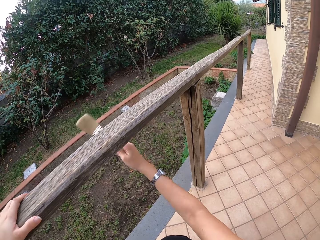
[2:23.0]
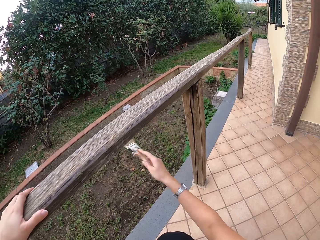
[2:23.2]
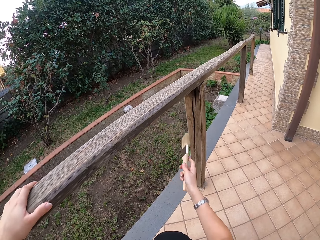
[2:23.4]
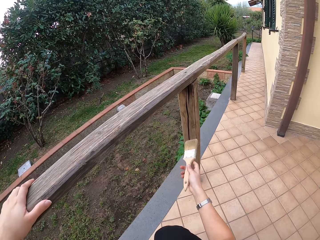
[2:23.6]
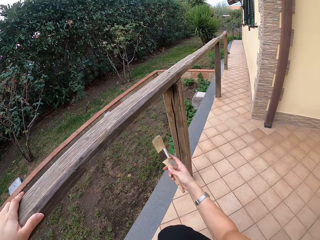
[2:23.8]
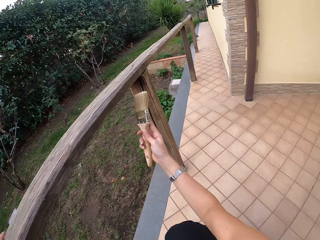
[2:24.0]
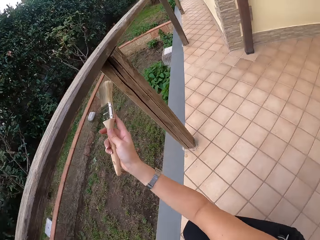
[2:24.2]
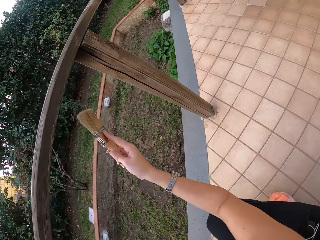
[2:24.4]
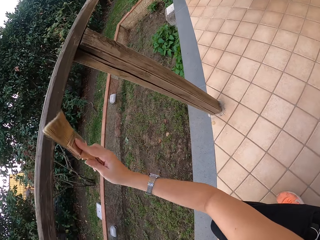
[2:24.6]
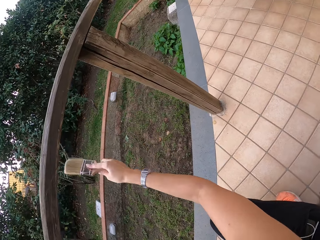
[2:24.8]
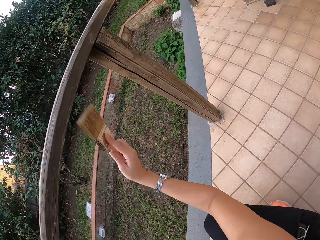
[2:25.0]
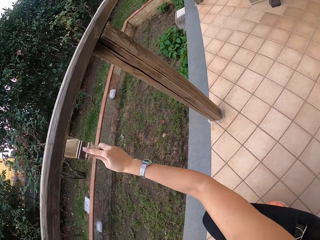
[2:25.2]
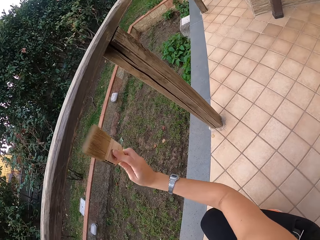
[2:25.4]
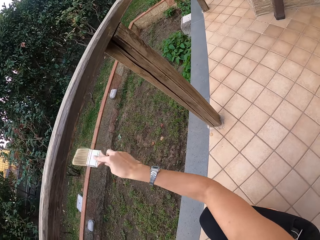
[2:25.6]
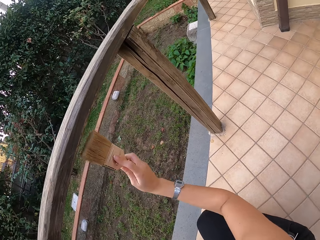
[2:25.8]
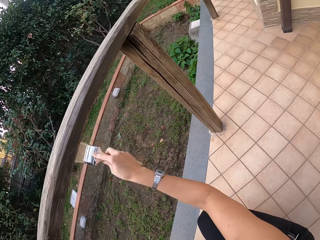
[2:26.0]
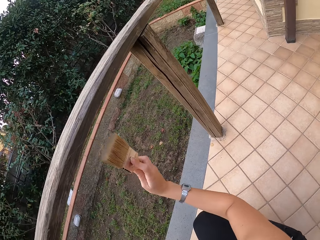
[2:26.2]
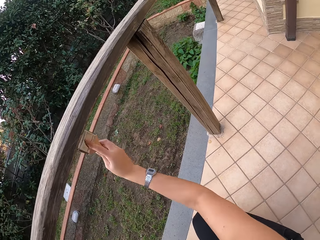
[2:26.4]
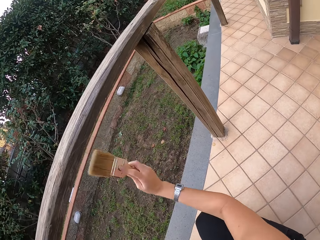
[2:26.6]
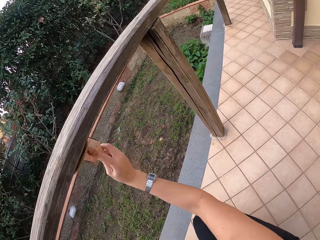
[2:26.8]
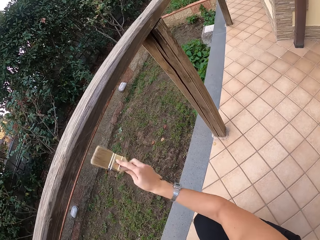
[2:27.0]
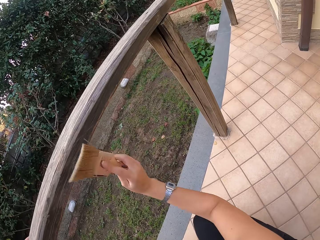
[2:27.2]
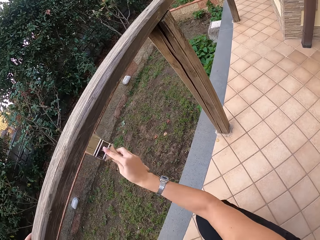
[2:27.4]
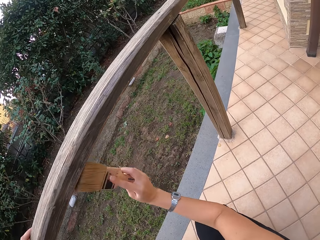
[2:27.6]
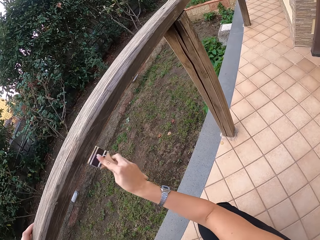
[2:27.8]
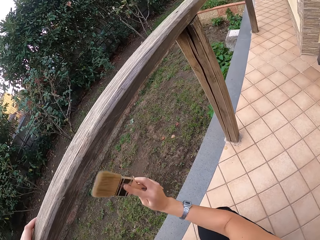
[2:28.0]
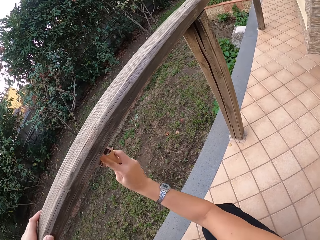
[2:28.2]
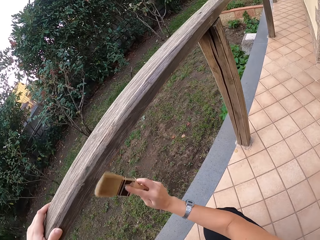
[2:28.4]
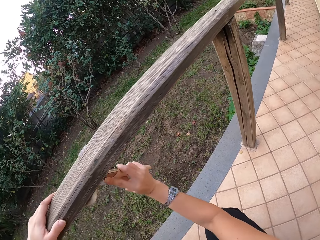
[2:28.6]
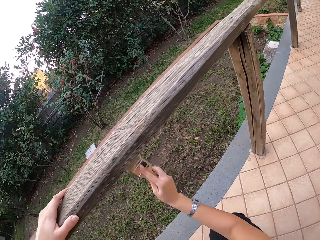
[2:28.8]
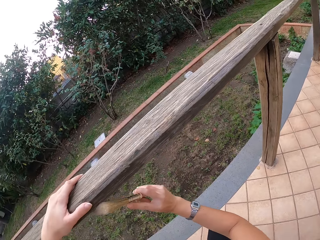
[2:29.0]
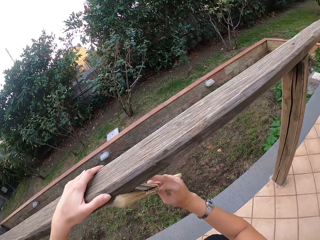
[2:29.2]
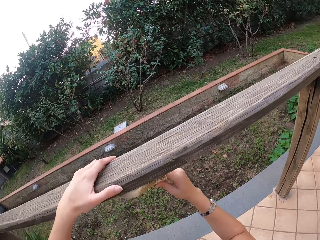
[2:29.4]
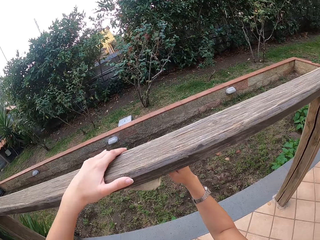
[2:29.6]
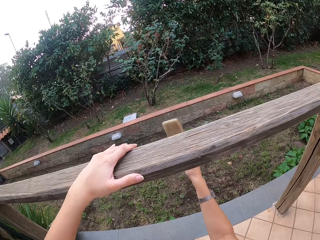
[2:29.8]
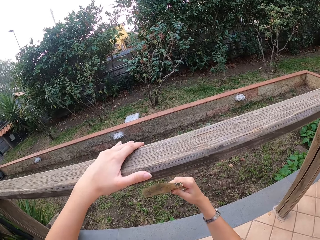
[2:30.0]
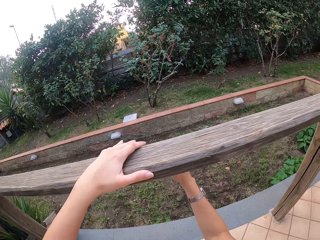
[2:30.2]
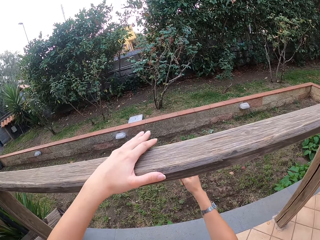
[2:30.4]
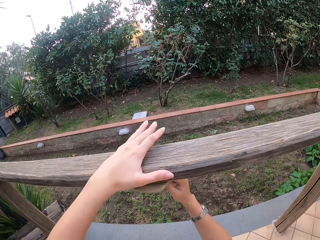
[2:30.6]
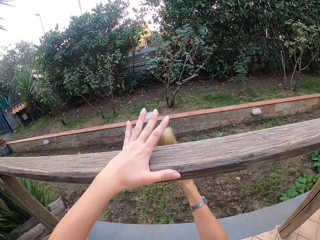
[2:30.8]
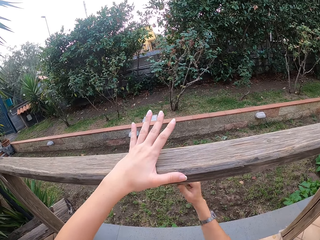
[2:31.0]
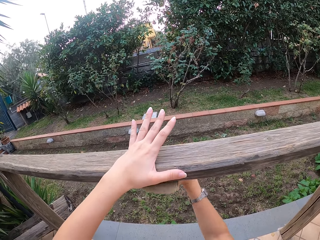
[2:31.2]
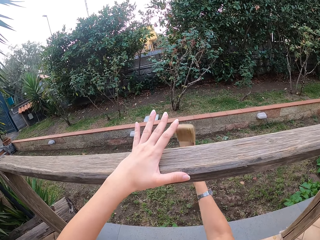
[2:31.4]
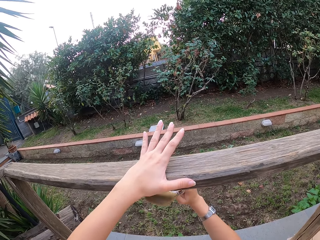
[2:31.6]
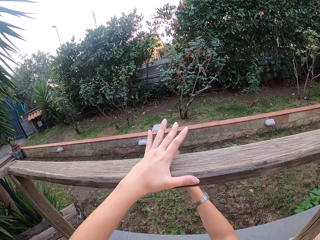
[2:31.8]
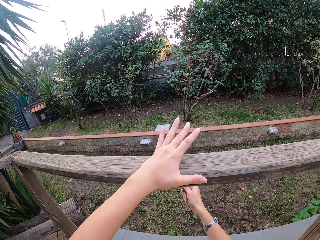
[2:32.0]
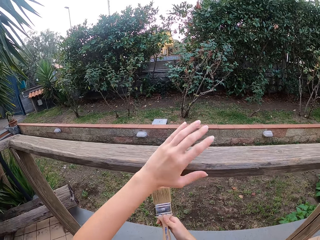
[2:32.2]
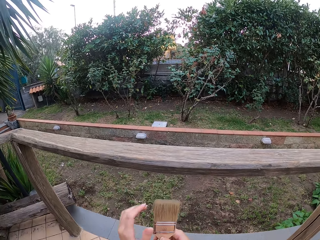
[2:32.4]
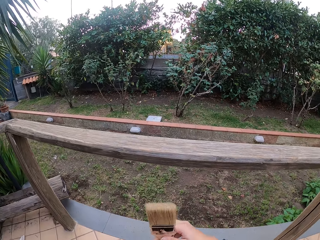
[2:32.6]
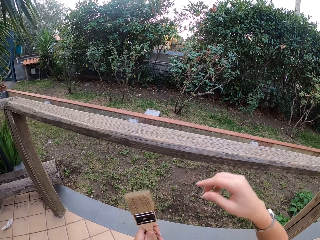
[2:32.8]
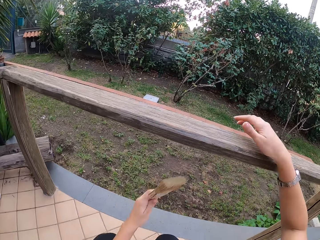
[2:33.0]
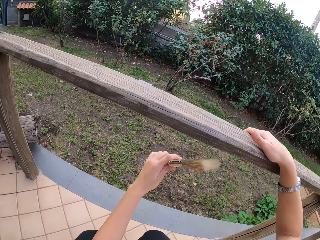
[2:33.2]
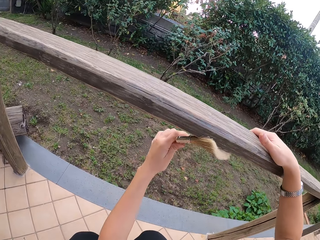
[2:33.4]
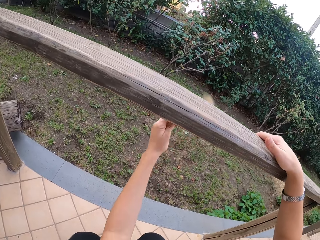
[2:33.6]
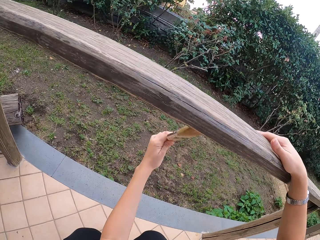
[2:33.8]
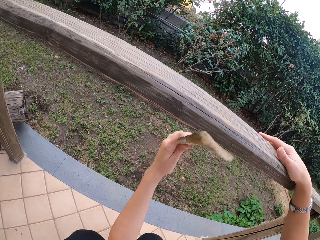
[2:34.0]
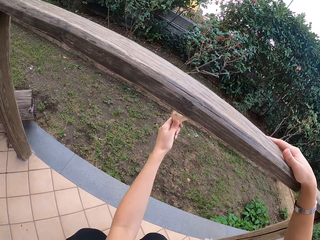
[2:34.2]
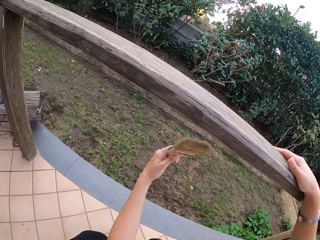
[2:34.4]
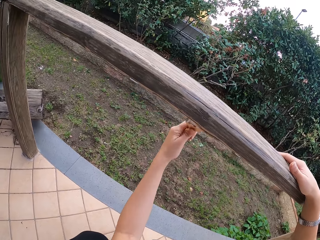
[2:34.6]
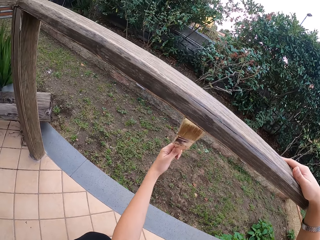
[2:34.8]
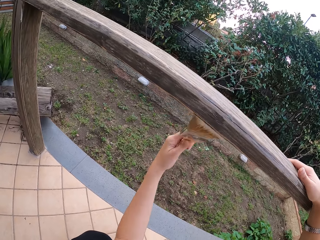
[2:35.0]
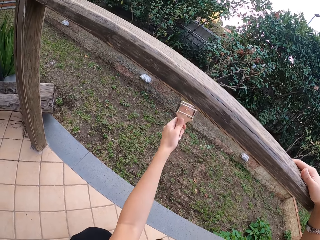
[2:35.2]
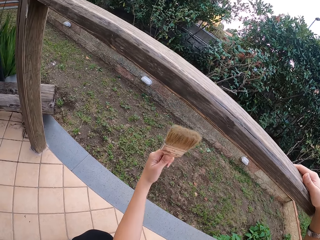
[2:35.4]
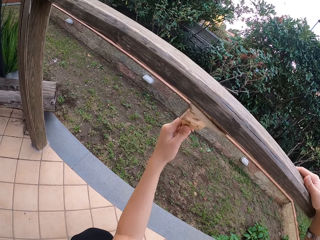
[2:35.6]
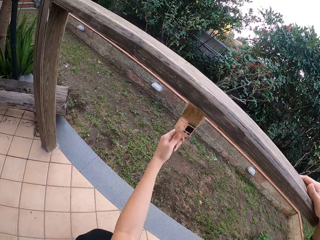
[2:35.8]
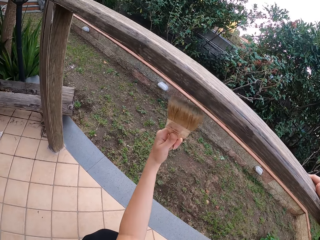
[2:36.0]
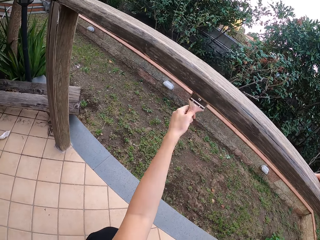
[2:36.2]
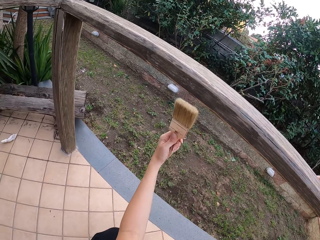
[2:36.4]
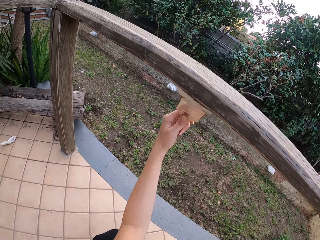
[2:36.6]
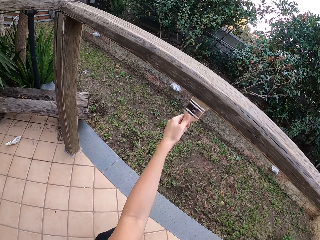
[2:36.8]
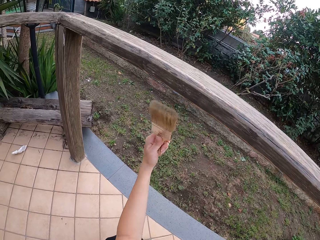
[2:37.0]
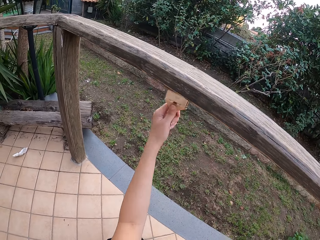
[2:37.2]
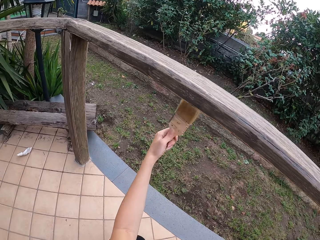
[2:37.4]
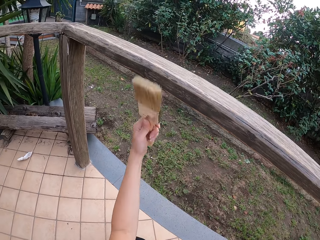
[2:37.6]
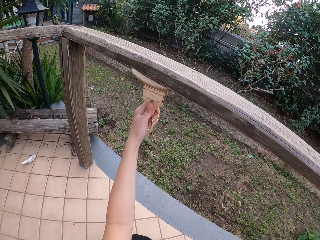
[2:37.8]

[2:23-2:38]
The camera wearer looks at the paintbrush. She looks at the wood. She brushes the wood with the paintbrush. She lifts the left fingers. She brushes the wood with the paintbrush. She moves the paintbrush in her right hand to her left hand. She lets go of the wood. She holds the handrail with her right hand. She wipes the wooden handrail with the paintbrush in her left hand.

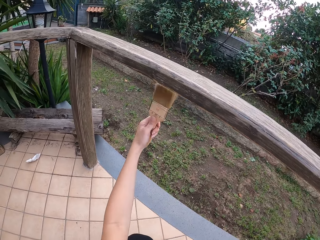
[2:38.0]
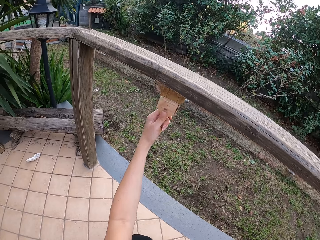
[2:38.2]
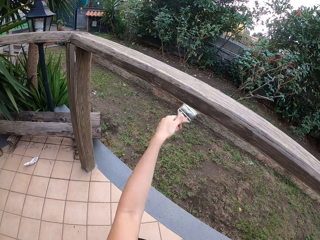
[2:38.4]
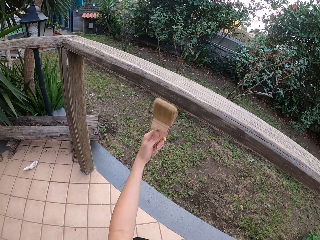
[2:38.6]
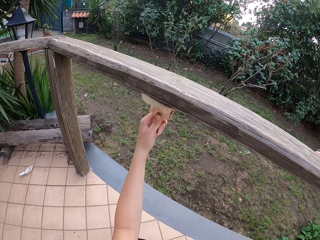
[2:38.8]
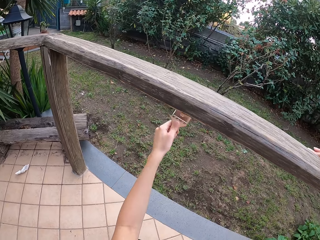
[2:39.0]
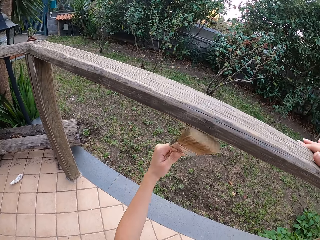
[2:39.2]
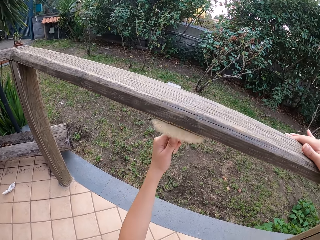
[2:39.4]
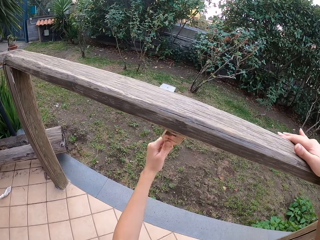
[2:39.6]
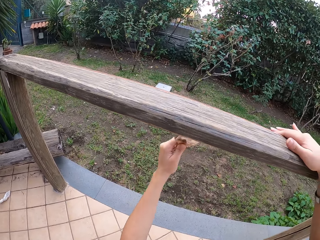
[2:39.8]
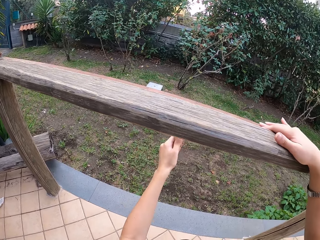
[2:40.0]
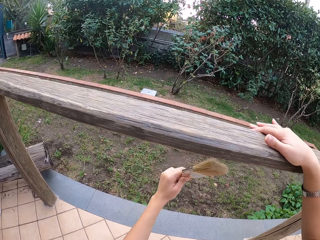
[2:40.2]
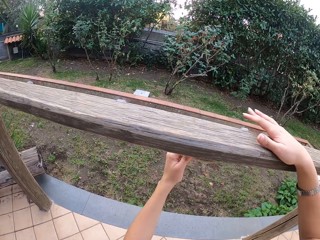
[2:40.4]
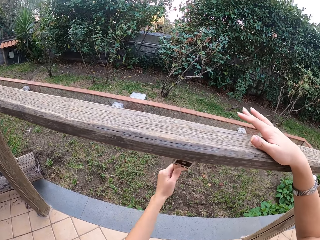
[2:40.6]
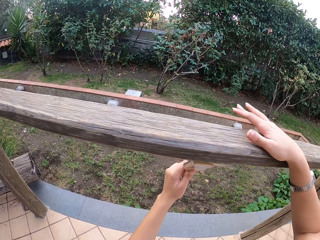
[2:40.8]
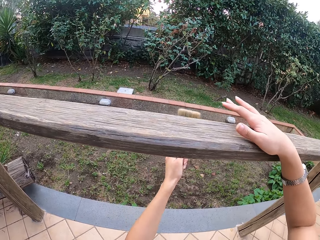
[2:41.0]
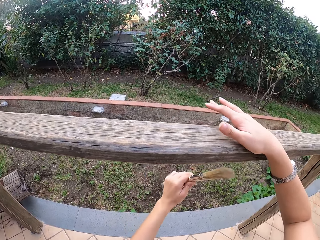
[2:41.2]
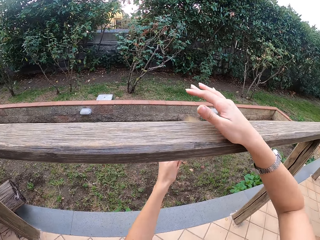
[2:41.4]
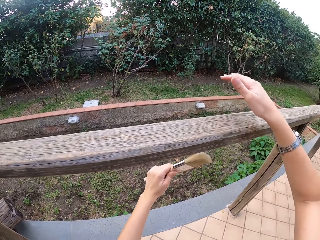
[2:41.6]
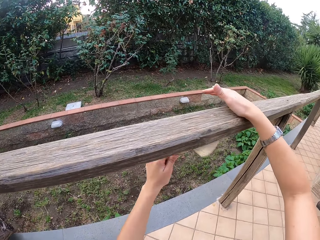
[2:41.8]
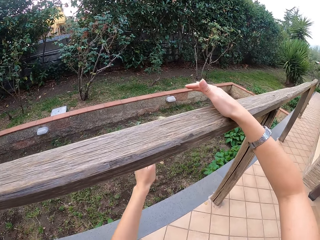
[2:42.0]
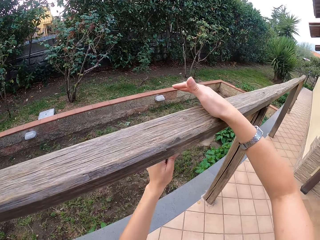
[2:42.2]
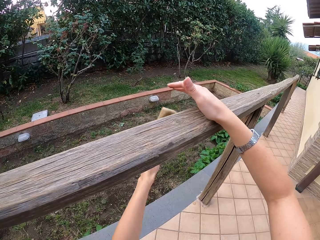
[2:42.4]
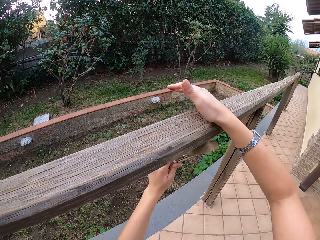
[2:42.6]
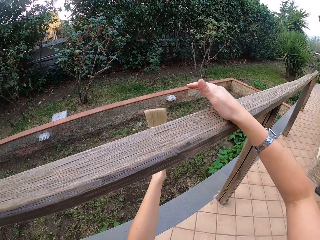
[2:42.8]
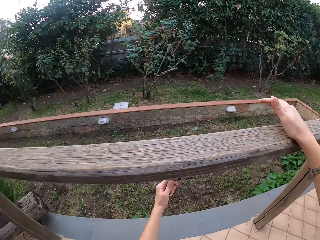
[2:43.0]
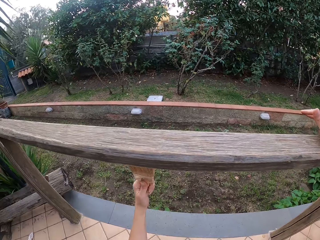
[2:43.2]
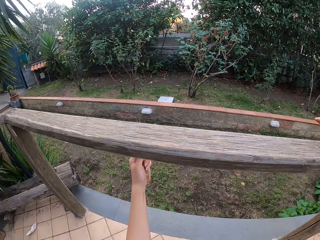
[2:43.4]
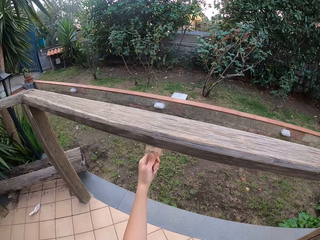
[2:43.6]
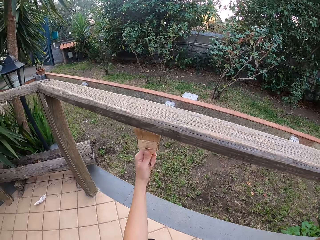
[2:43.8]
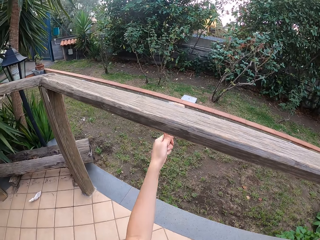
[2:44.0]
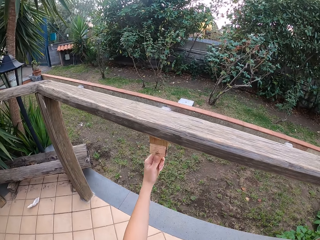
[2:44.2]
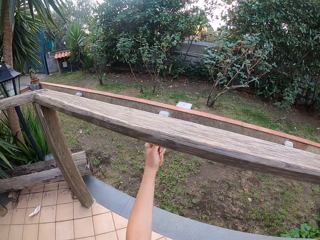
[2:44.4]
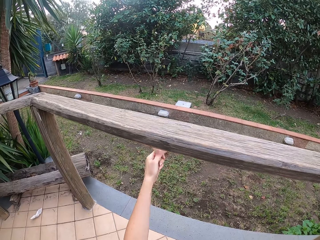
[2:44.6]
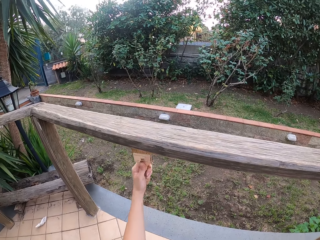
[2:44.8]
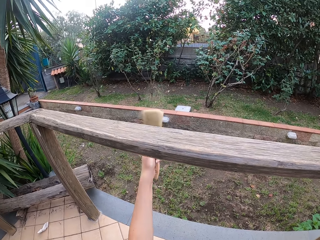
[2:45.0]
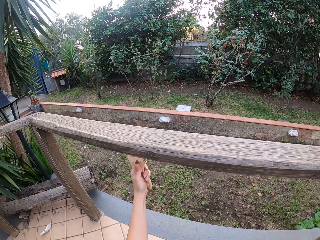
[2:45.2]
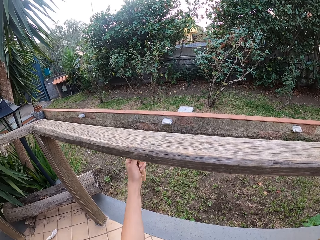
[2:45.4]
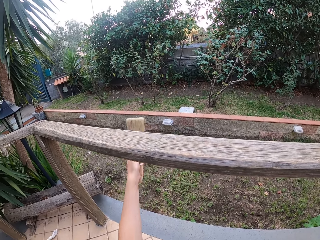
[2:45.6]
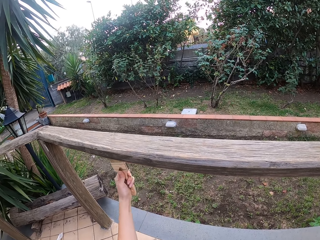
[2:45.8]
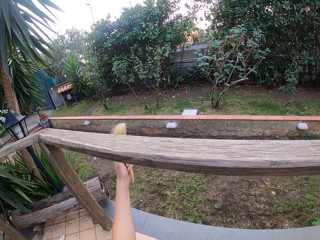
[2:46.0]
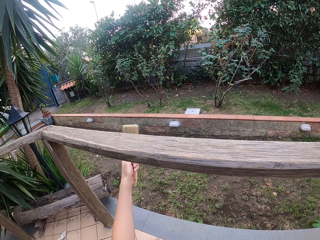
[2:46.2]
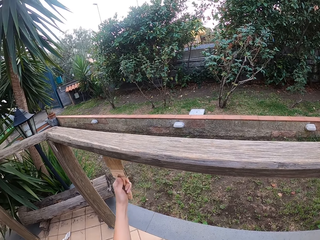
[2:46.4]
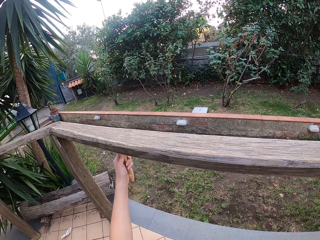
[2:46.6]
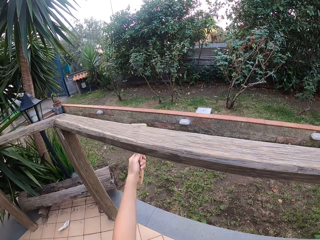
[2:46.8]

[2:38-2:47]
The camera wearer moves the right hand. They brush the wood with a paintbrush.
